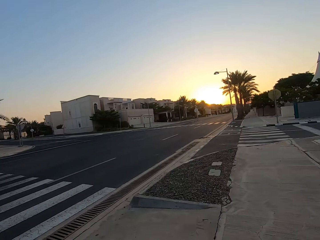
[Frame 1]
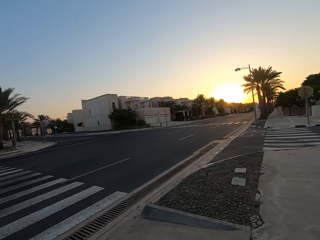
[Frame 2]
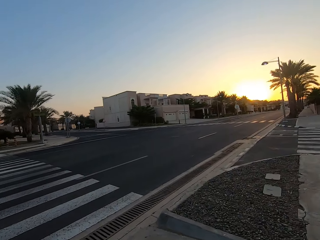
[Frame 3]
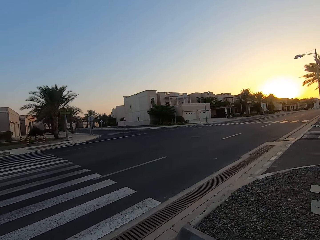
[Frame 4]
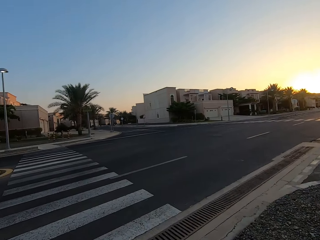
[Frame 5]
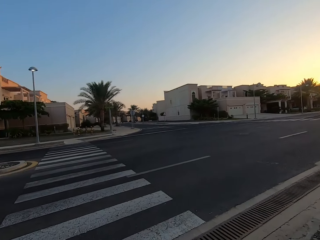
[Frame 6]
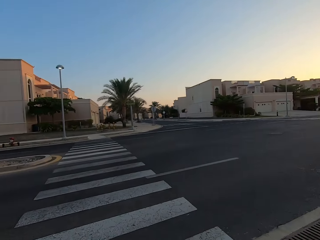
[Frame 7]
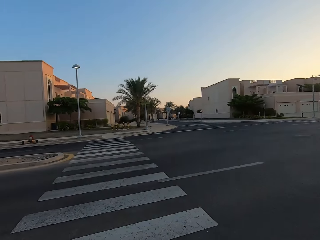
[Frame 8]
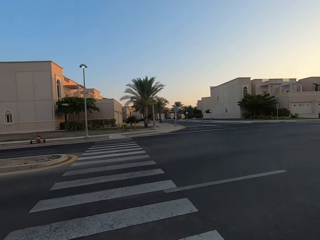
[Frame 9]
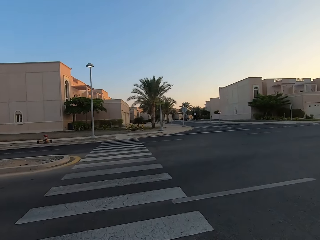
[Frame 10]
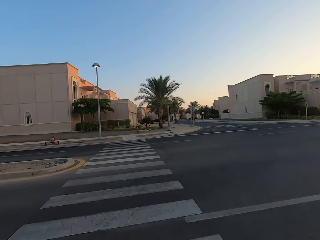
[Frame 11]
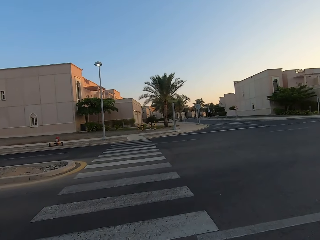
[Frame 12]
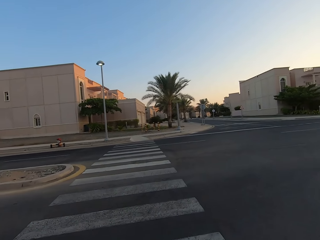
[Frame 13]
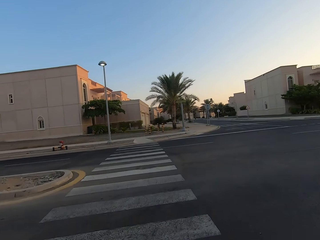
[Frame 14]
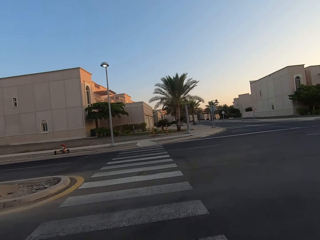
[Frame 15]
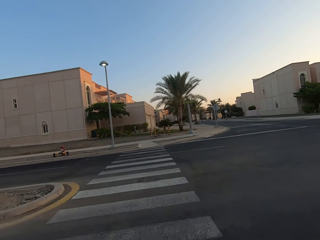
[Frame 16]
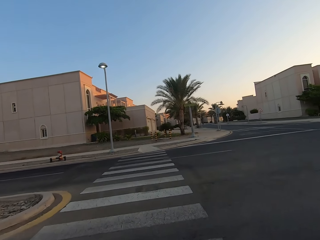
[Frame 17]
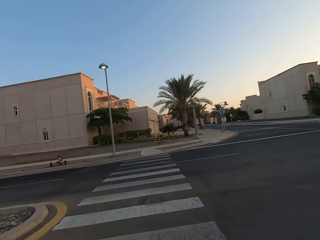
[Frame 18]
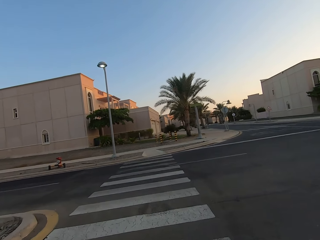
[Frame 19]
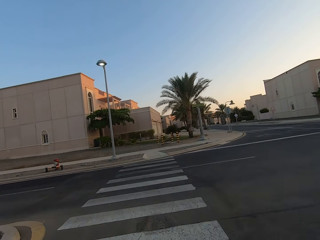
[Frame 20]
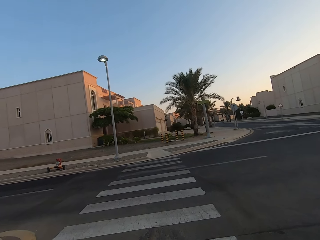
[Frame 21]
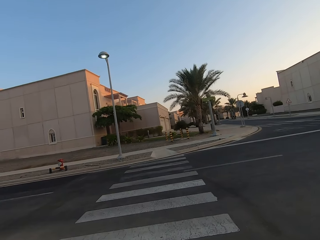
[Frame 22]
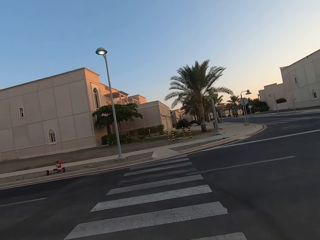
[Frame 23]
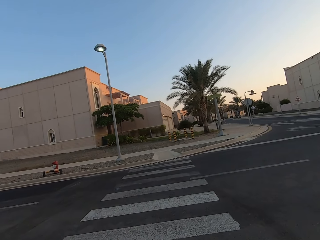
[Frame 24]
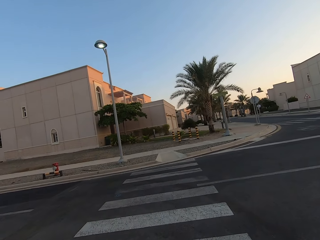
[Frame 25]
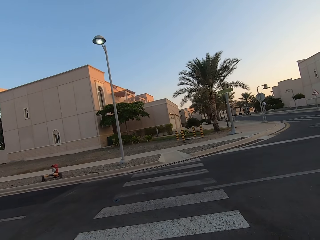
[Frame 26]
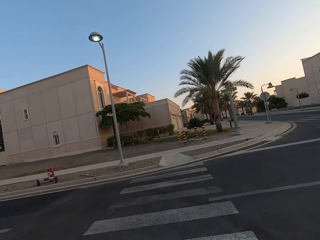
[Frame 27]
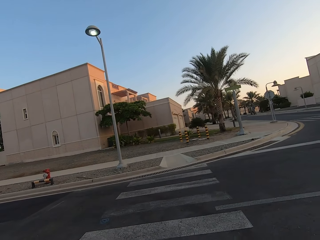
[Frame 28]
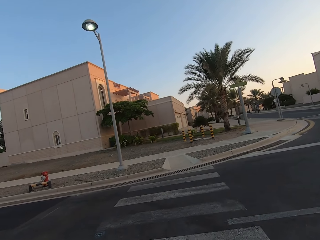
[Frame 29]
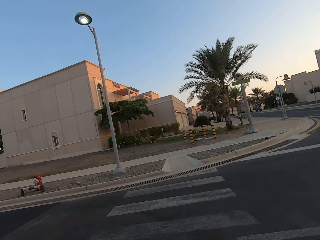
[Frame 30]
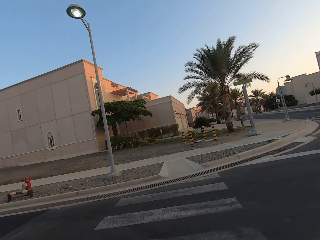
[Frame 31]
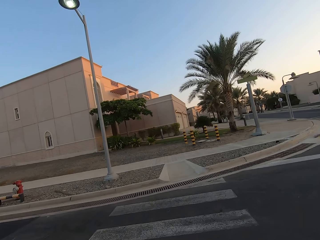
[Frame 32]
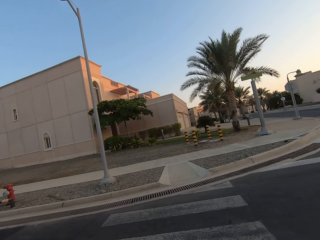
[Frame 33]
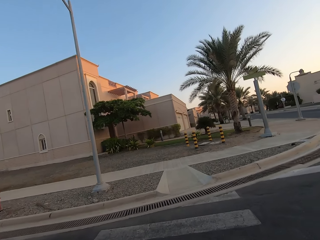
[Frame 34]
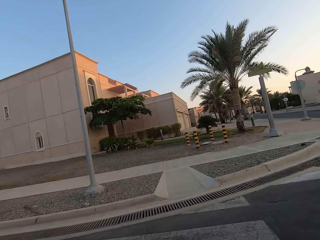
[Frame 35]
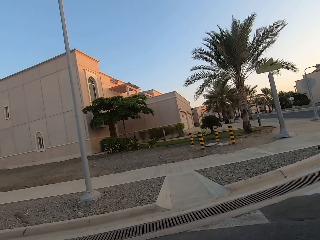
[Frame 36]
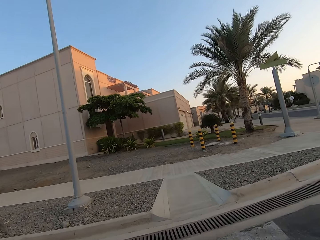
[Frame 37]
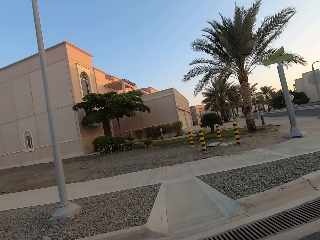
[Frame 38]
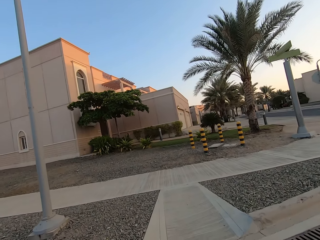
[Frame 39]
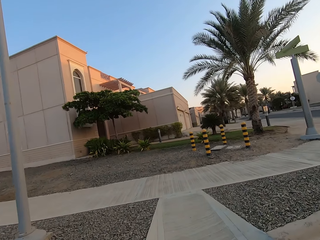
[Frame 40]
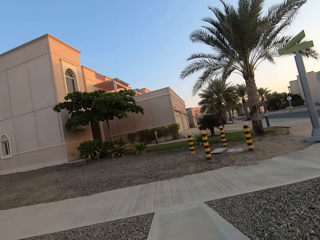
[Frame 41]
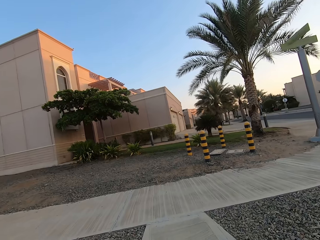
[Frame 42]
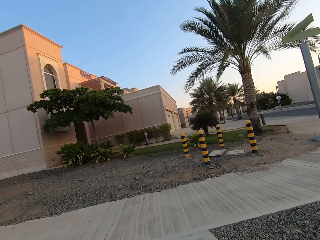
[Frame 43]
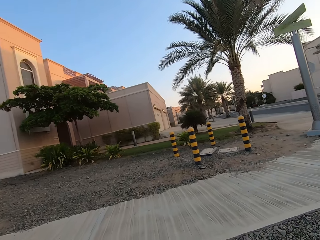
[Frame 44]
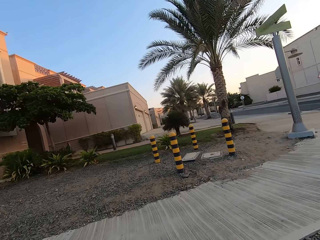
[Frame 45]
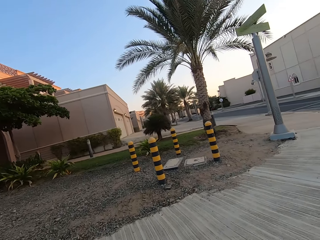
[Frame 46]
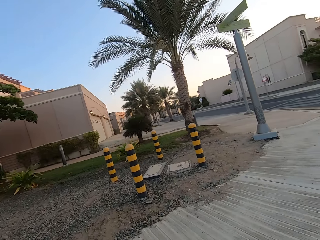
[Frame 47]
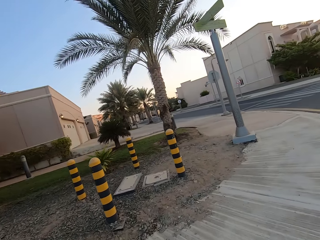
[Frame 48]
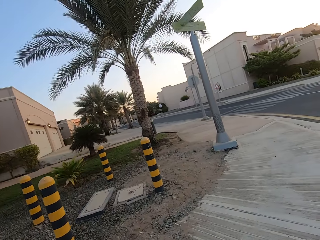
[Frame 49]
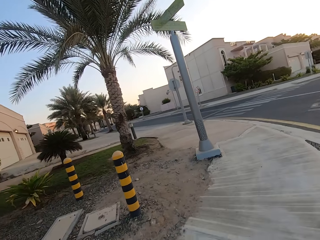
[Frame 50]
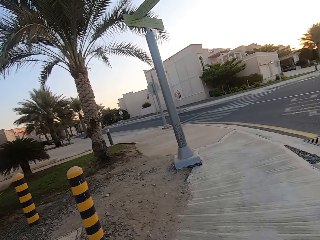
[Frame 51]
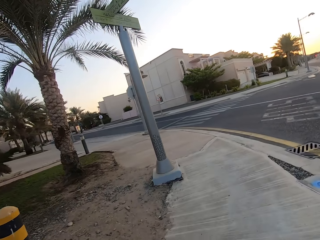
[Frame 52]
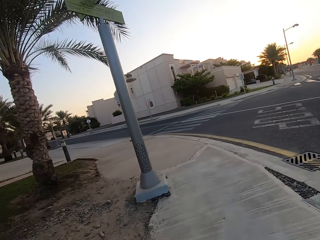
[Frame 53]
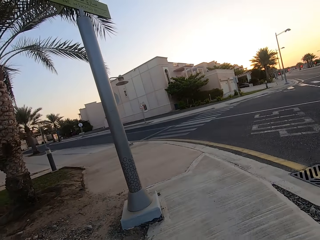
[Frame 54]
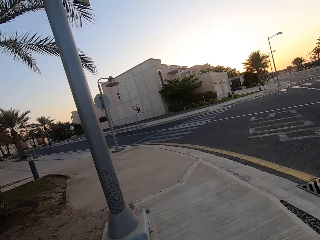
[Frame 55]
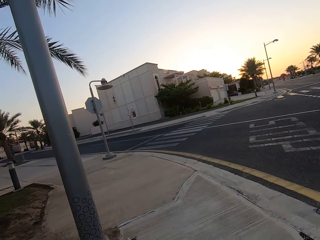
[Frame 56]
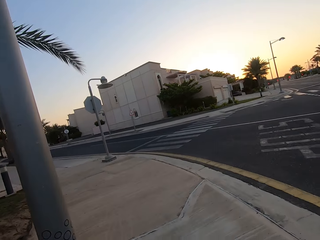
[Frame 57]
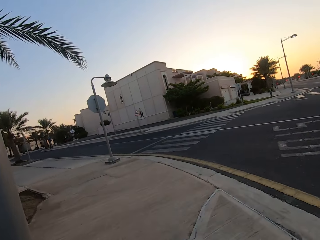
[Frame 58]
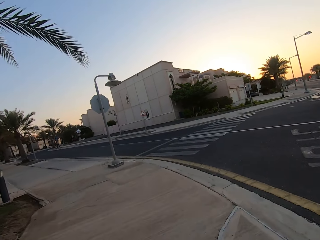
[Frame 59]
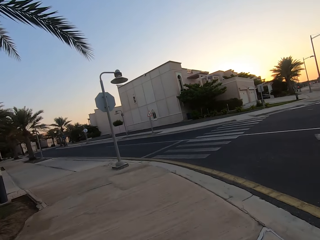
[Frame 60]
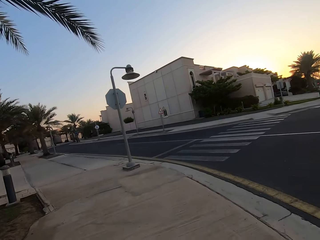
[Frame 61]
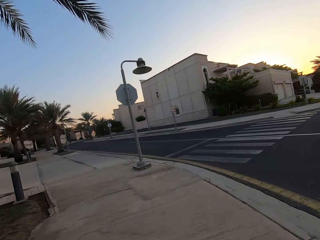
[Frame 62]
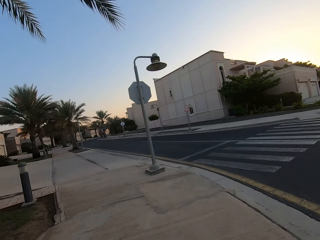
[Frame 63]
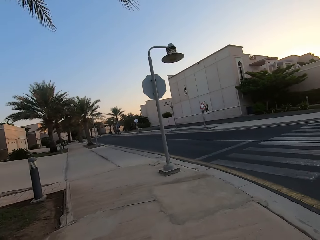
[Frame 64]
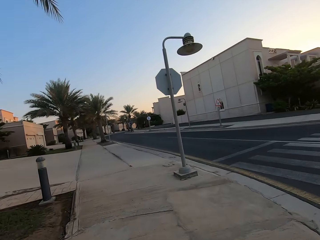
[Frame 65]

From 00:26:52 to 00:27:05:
The camera wearer crosses the road with the bicycle. They pedal the bicycle forward on the pavement.

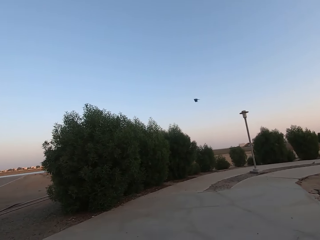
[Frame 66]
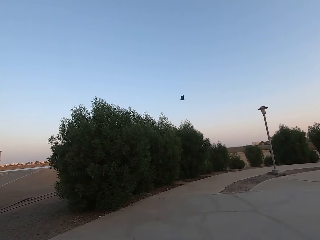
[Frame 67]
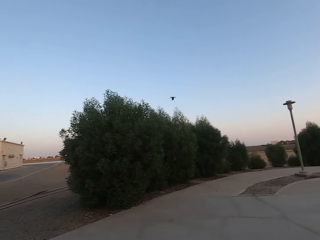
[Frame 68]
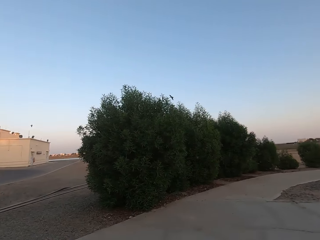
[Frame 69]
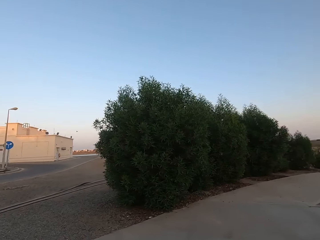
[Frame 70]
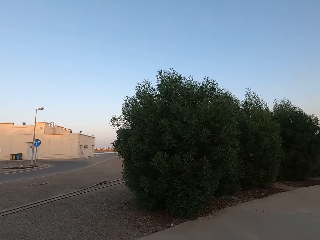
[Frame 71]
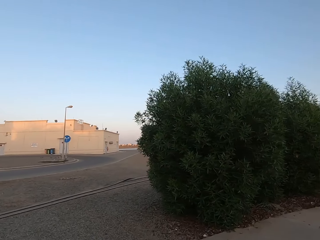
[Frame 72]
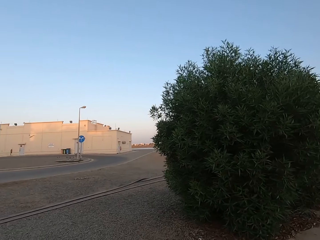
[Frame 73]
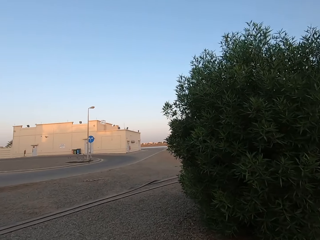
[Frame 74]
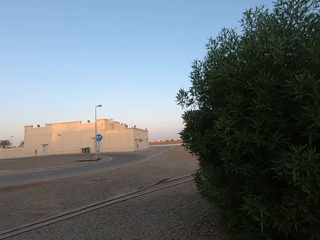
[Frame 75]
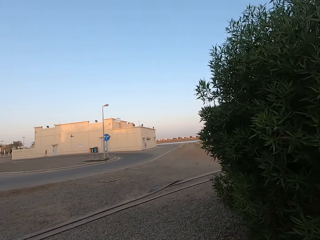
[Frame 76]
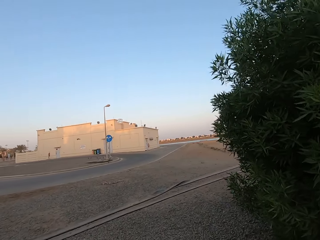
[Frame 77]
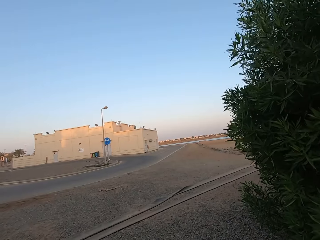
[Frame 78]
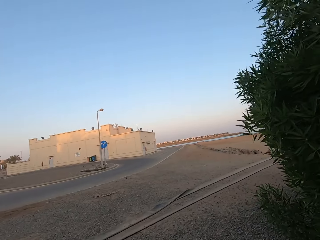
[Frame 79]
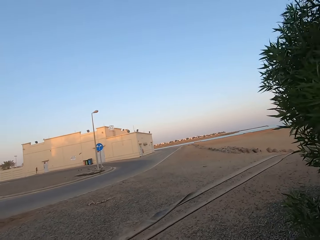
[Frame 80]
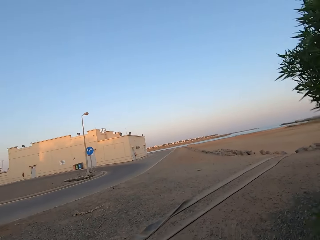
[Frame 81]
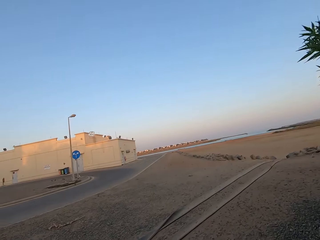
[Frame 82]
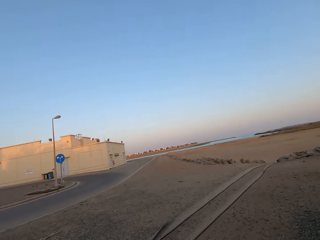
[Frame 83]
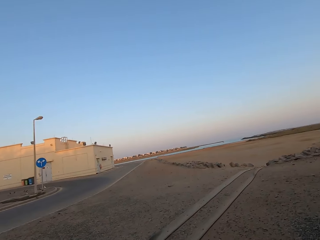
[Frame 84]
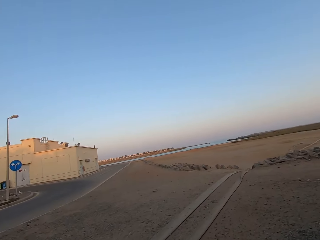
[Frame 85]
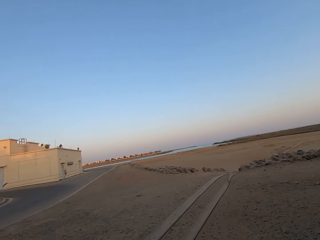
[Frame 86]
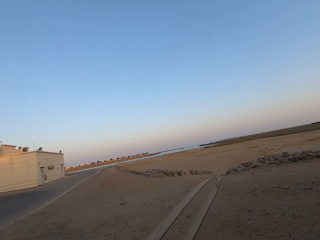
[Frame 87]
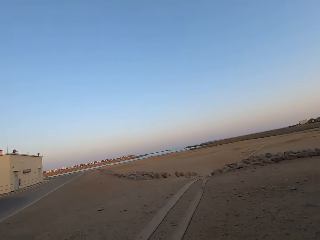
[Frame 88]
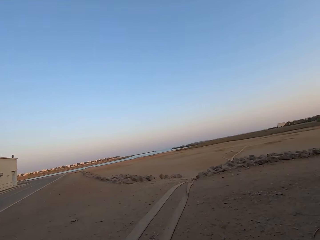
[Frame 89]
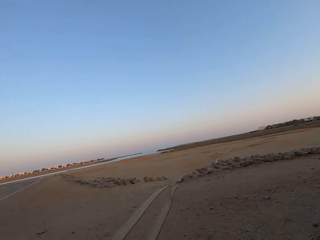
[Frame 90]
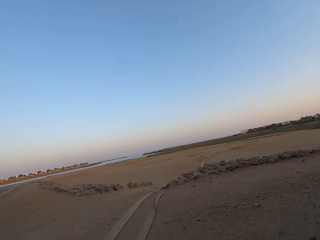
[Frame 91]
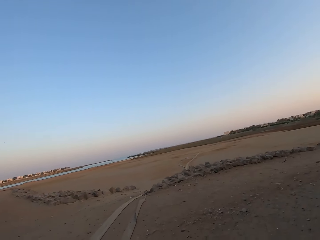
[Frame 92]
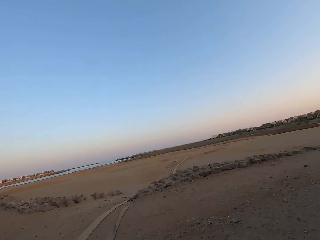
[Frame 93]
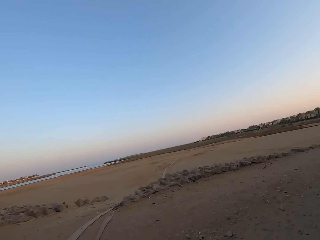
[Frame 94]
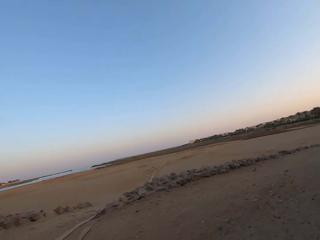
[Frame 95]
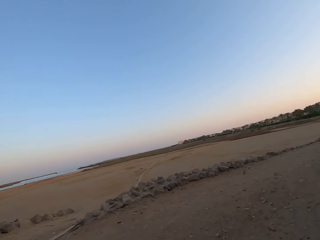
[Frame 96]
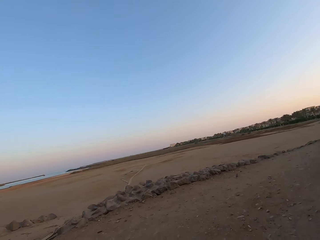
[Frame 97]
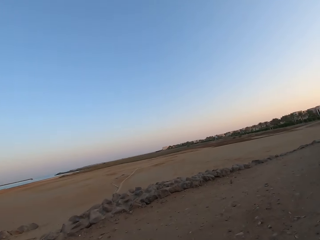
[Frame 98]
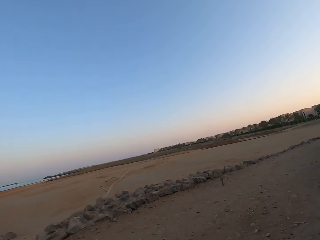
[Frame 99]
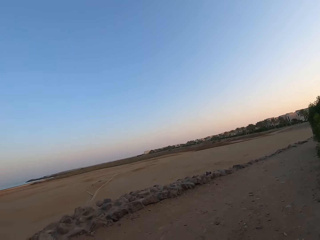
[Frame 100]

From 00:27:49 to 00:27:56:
The camera wearer jogs forward on the sand.

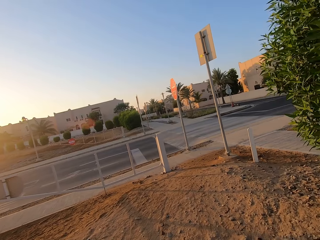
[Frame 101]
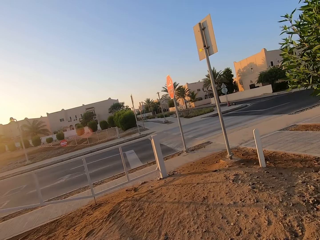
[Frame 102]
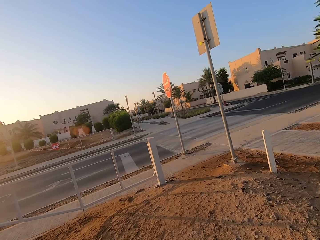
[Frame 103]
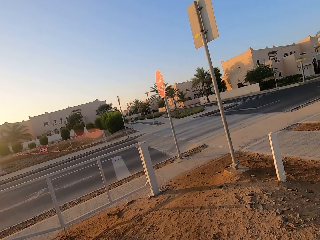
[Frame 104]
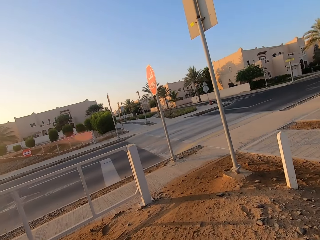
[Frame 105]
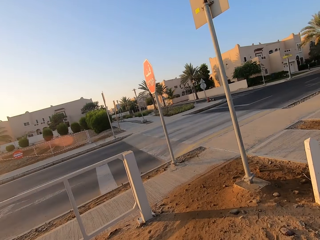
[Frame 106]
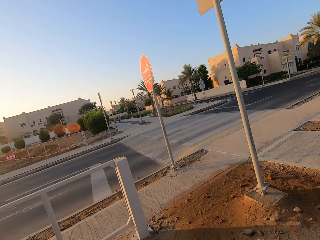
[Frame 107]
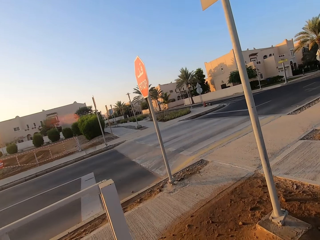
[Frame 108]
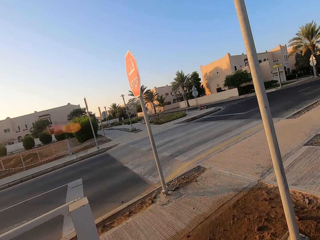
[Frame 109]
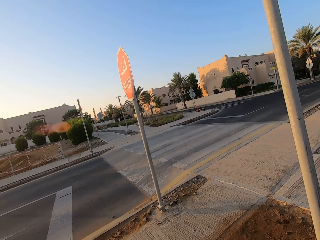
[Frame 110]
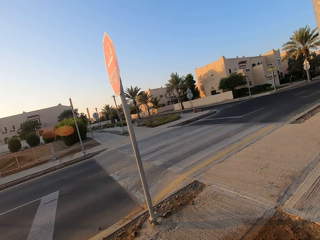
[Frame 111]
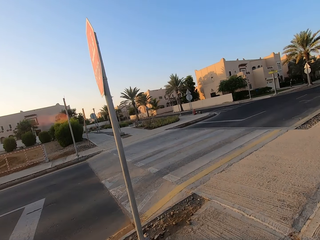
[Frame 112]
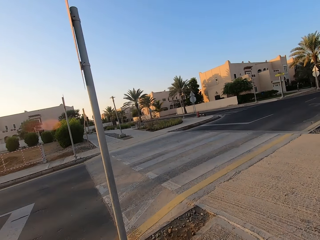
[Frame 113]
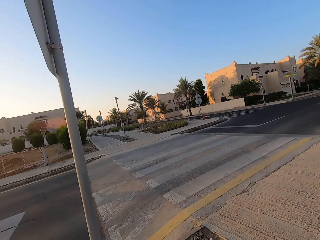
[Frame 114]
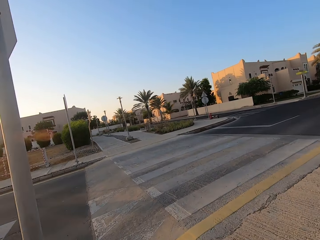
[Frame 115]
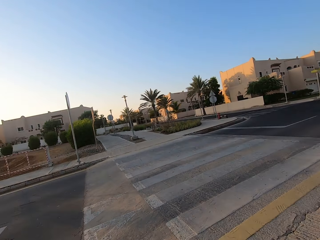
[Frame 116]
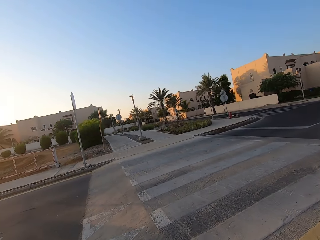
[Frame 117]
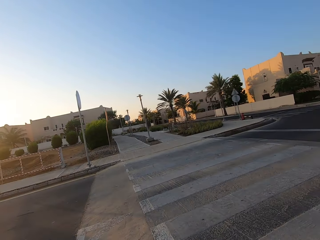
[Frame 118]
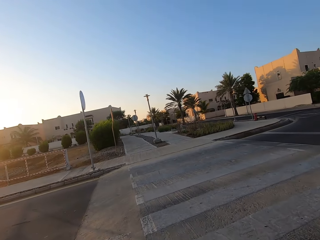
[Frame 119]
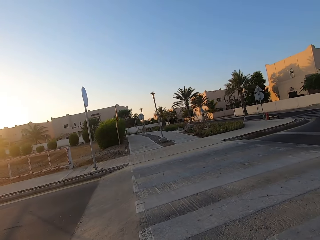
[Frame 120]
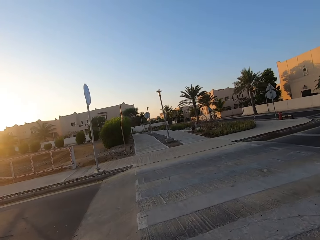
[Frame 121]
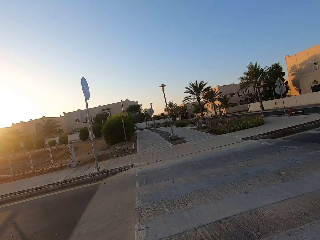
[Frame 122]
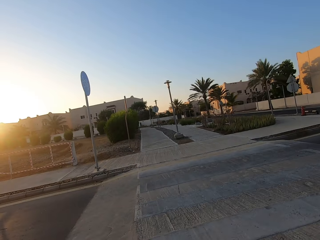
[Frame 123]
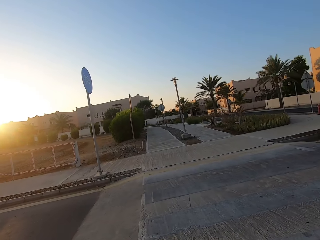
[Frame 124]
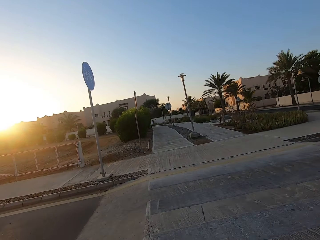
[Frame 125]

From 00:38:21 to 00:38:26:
The camera wearer jogs forwards on the pavement. They cross the road.
